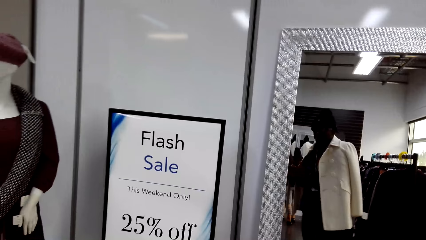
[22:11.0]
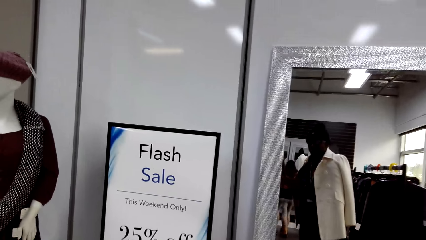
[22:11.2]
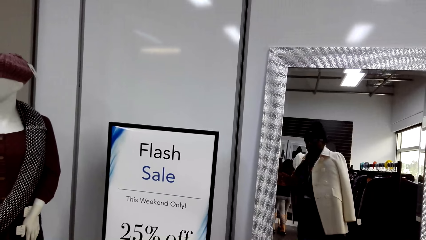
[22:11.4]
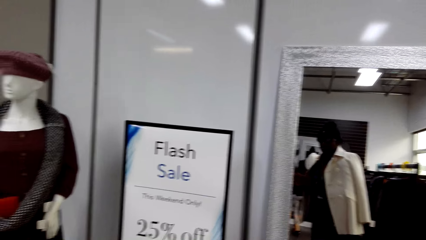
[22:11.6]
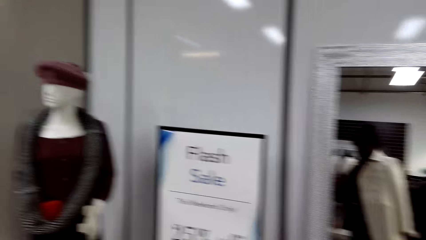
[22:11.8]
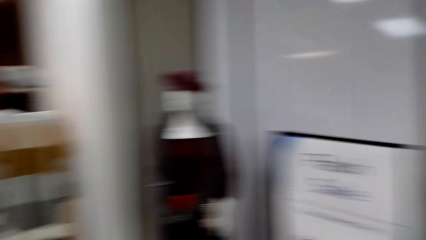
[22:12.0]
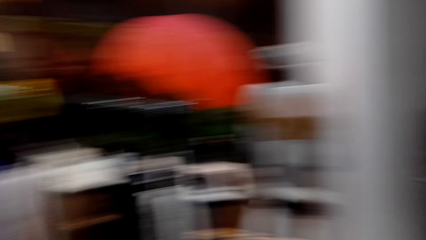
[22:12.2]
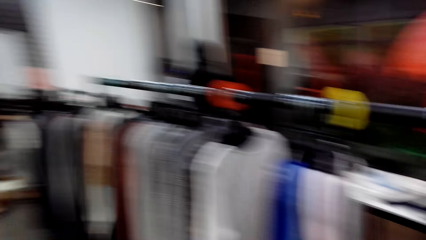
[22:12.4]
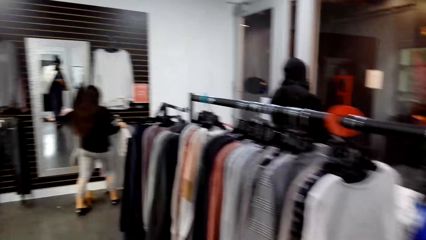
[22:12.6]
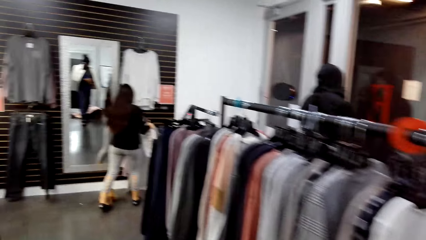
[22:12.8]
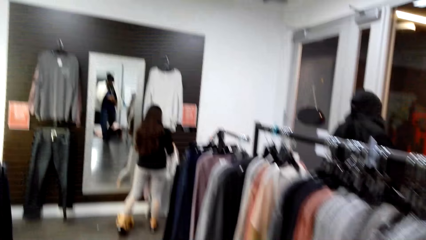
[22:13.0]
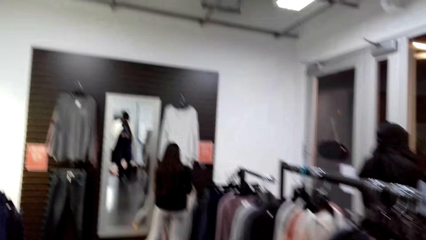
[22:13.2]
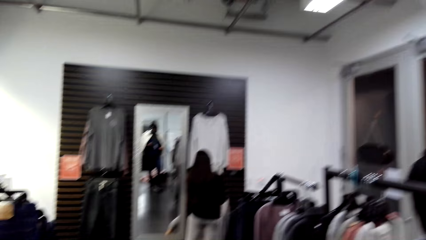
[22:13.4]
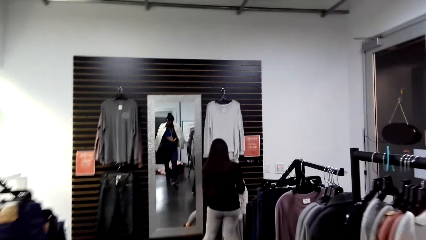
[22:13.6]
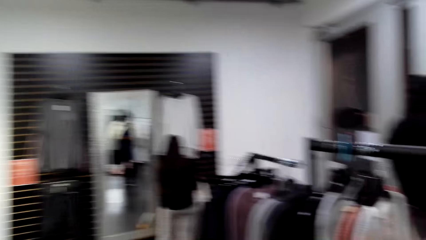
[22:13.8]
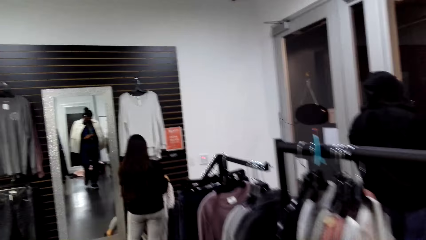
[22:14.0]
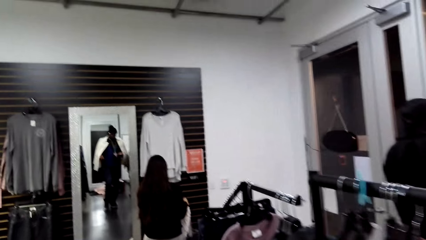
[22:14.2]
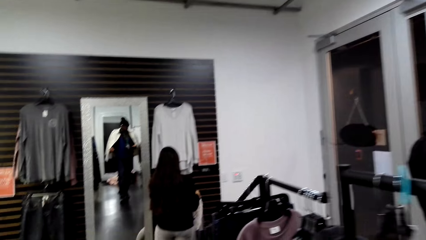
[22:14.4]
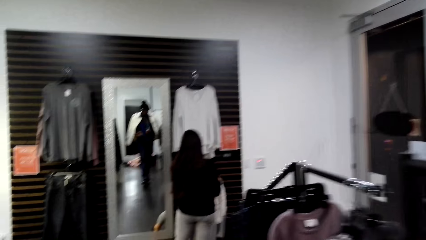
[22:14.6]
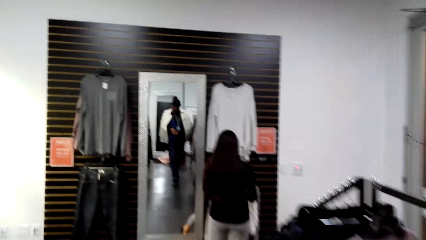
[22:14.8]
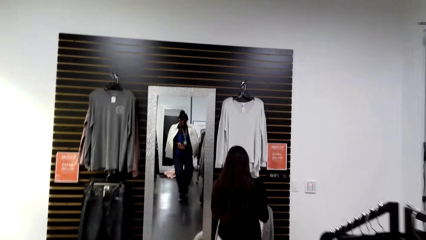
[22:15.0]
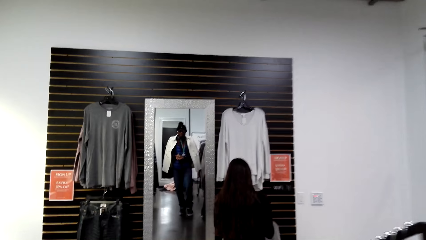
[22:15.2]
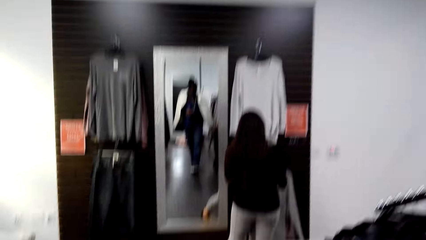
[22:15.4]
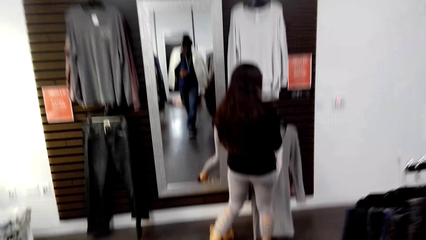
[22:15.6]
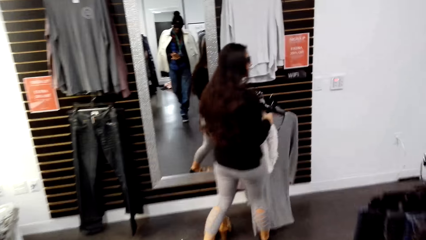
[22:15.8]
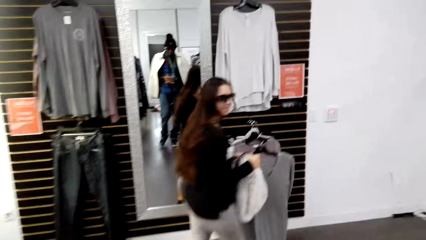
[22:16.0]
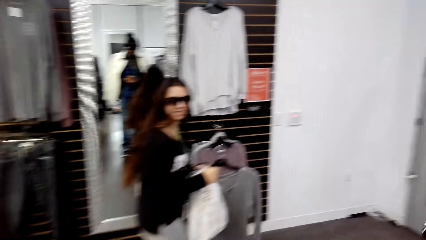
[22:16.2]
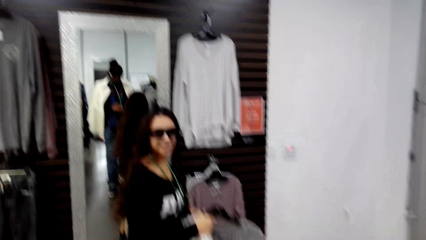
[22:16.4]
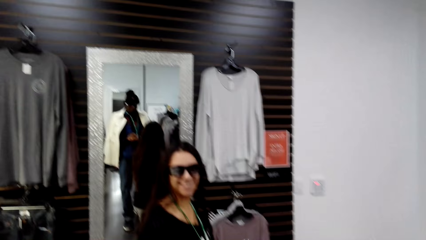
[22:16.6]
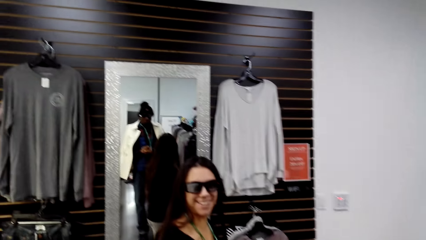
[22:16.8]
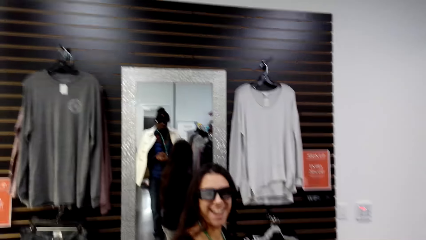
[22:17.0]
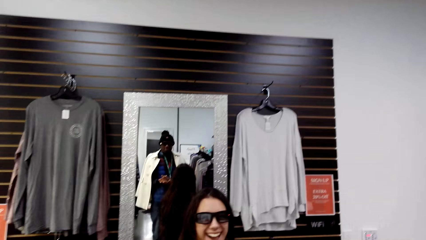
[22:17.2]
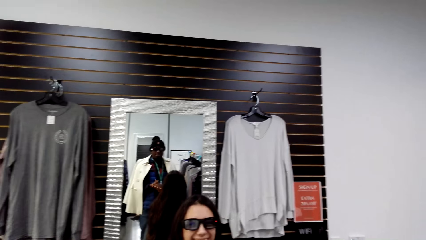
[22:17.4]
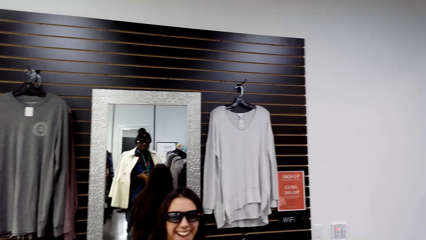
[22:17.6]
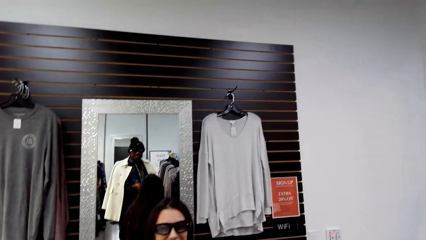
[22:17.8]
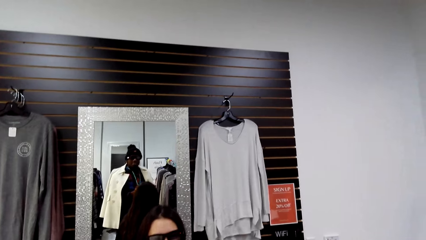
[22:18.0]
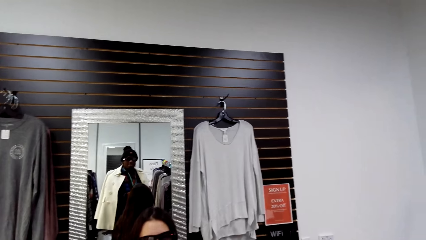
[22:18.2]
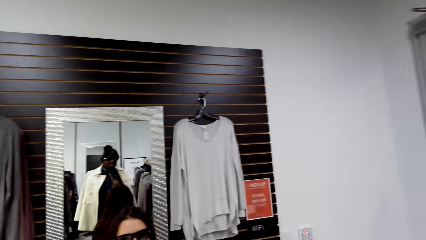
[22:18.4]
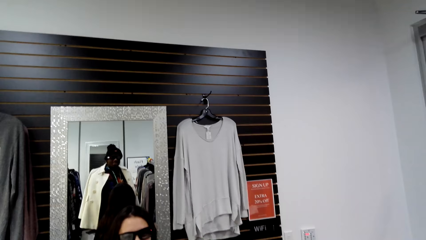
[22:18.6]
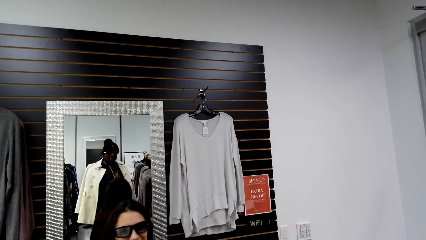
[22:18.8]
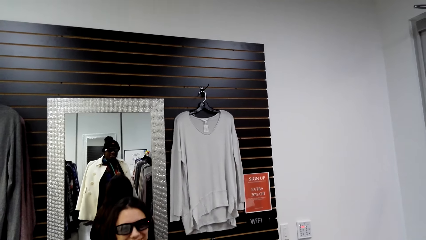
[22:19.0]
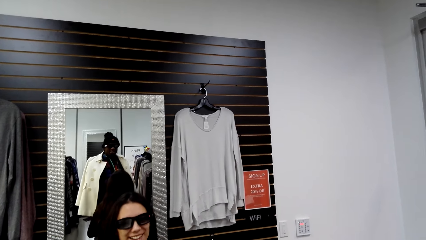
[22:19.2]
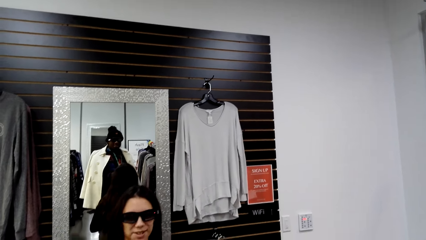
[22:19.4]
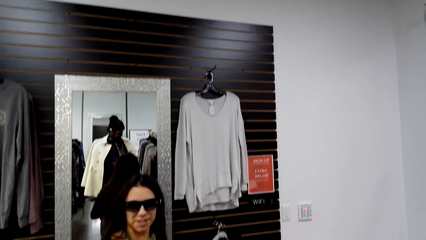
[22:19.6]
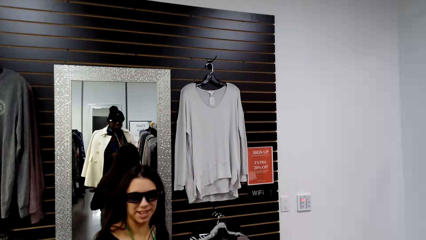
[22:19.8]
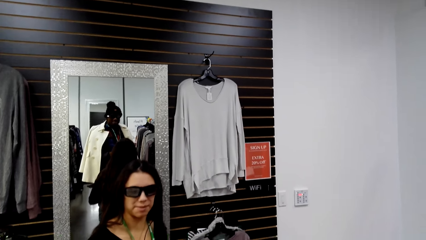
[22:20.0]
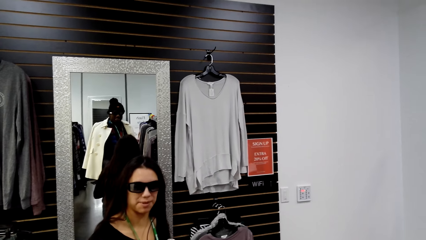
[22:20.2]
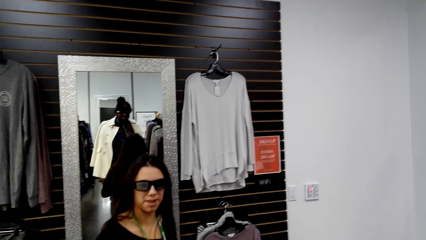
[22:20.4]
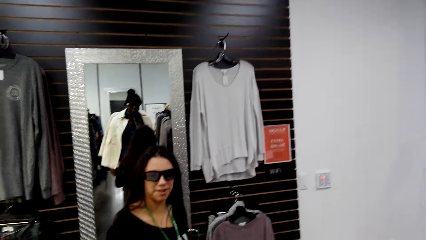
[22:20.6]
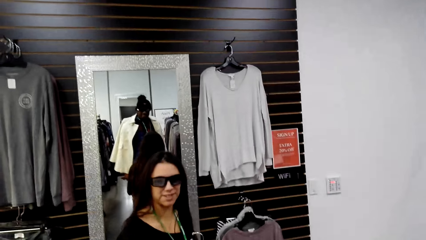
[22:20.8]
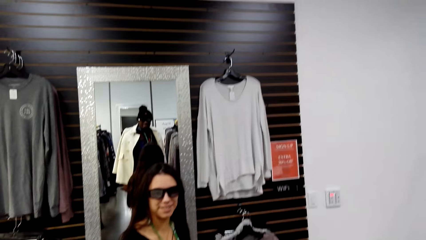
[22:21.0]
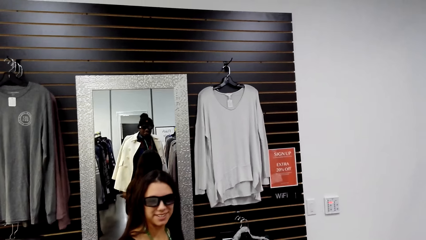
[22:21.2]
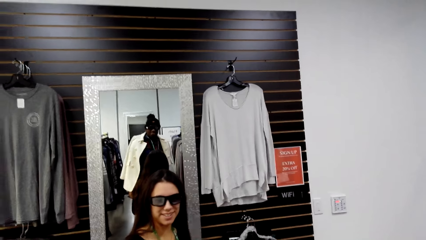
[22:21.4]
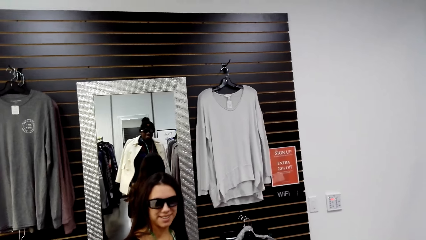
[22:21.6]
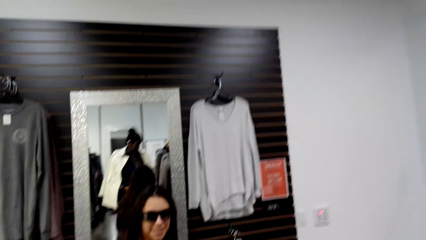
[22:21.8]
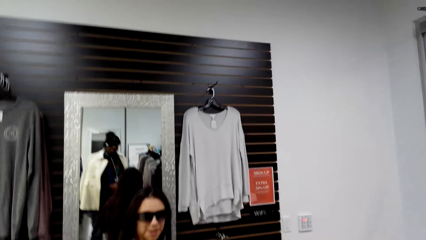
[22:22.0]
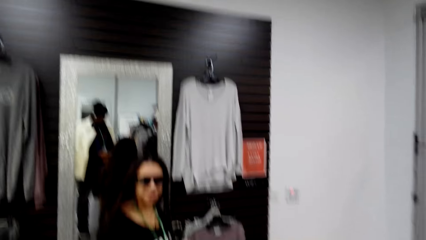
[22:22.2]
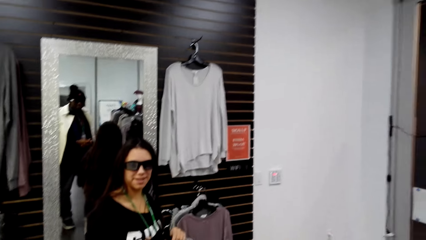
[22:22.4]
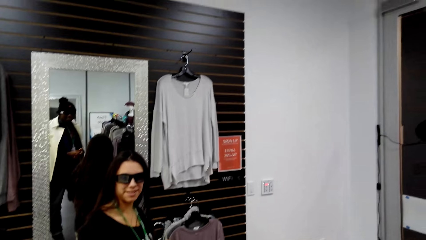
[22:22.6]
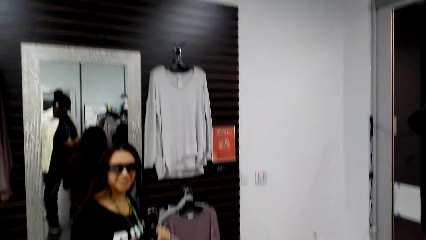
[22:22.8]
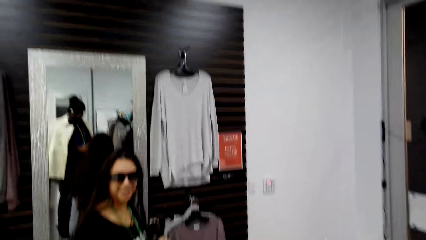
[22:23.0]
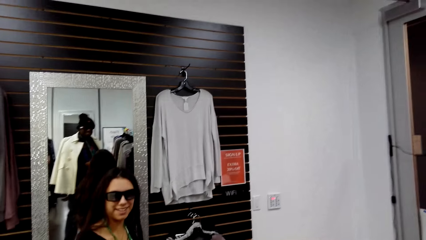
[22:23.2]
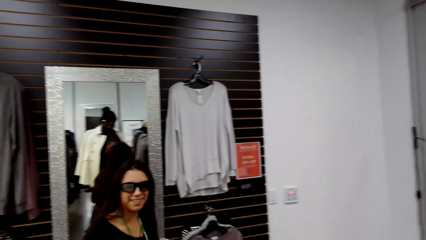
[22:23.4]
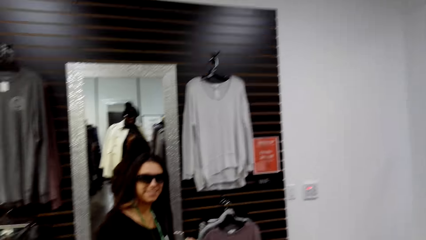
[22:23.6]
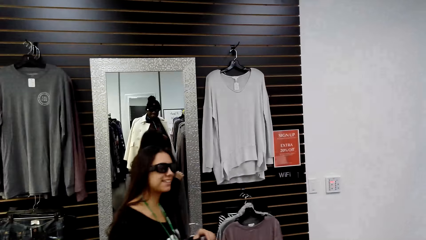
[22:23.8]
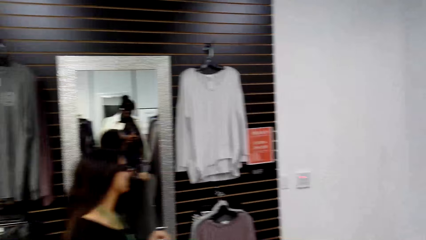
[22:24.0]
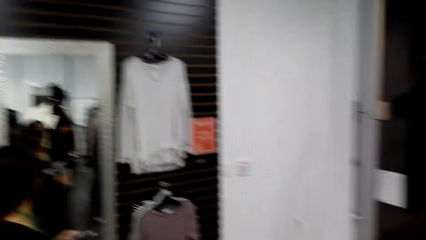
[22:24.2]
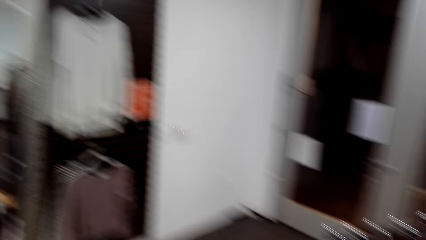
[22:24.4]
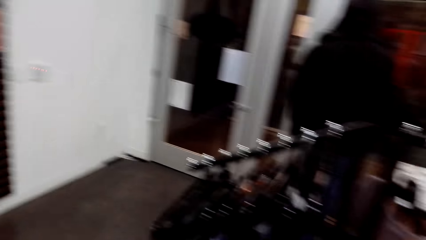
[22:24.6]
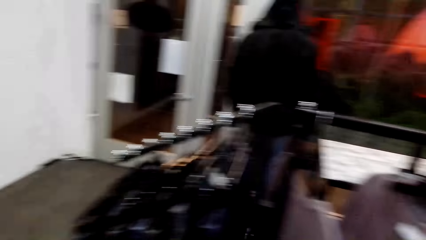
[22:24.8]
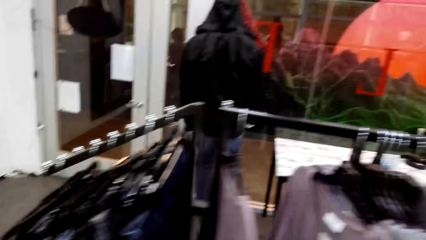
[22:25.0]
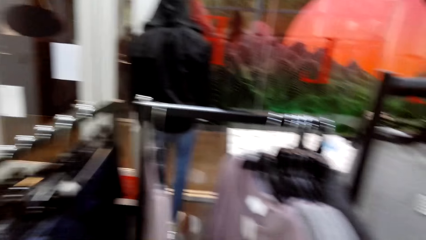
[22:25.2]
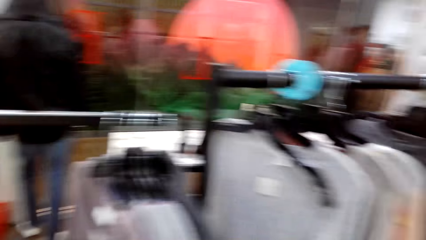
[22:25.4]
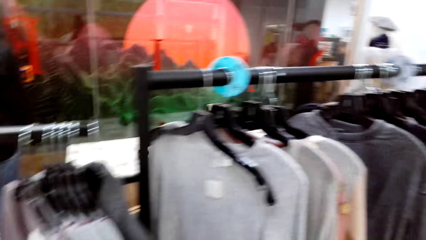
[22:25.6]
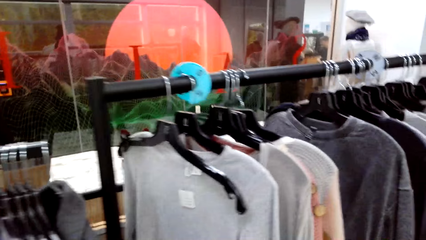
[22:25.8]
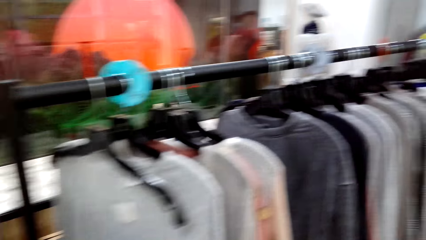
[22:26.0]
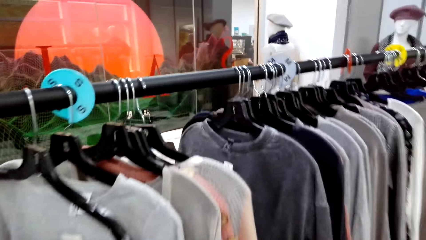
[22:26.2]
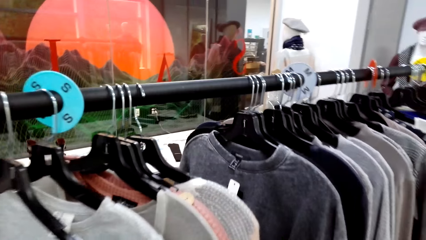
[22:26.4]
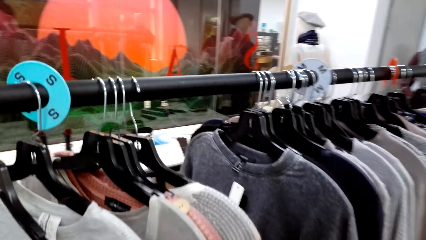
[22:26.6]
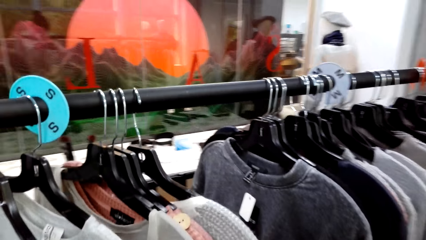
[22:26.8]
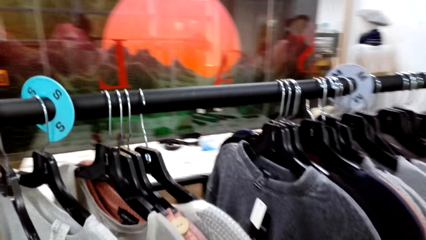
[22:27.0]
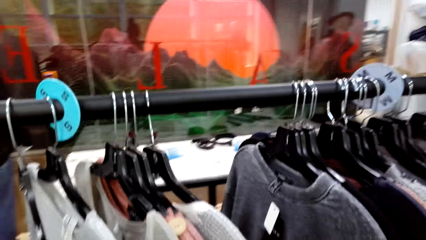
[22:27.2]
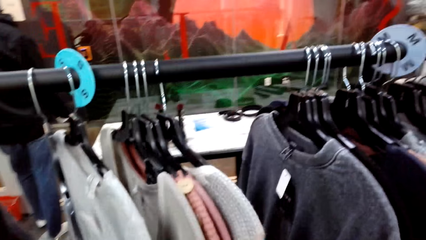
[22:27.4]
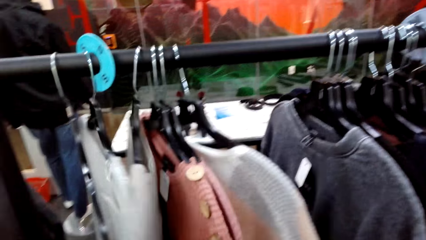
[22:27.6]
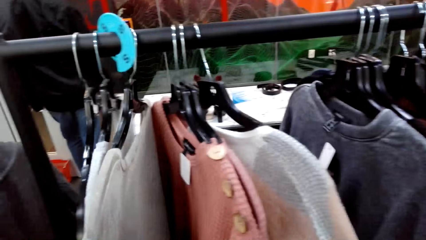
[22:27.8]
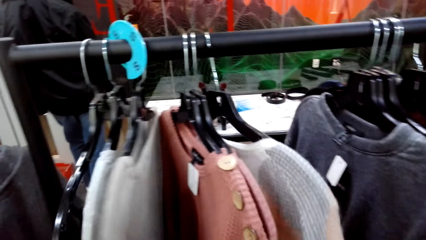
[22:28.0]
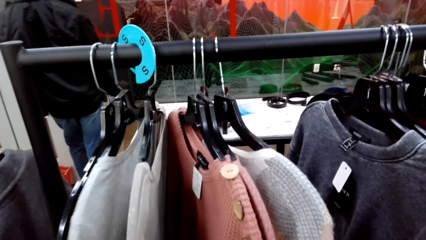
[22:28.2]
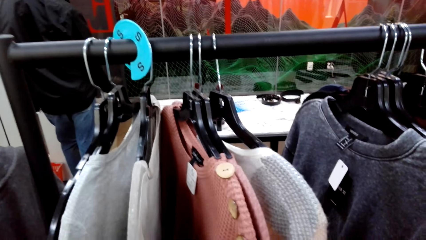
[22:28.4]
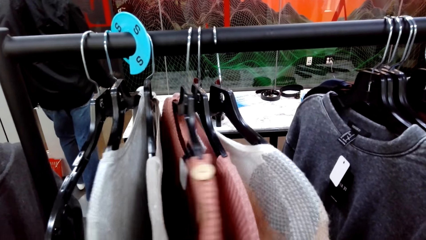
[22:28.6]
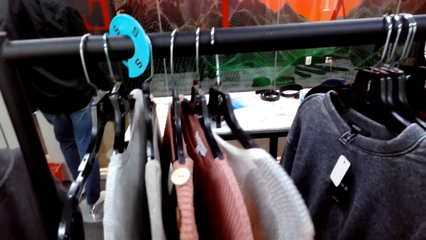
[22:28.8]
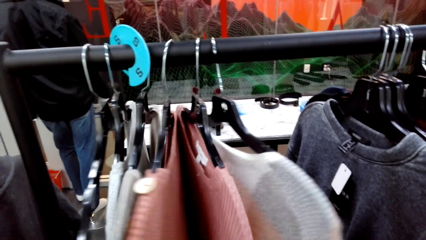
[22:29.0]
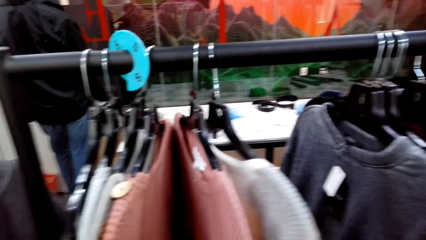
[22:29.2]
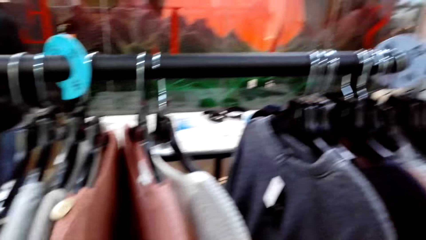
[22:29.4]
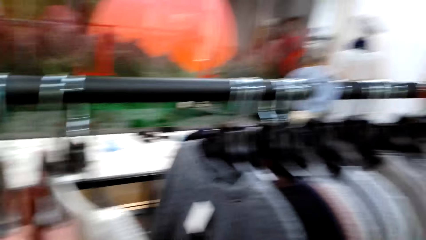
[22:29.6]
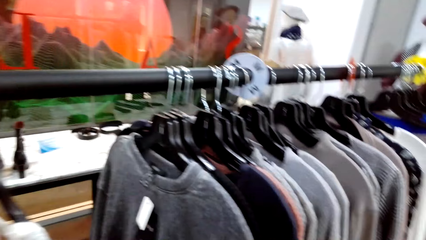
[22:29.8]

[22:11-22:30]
The camera wearer looks around, walks around the store, and walks towards the mirror. They interact with a lady. The lady talks to the camera wearer. The camera wearer looks around the store, touches clothes, and checks the T-shirt.
